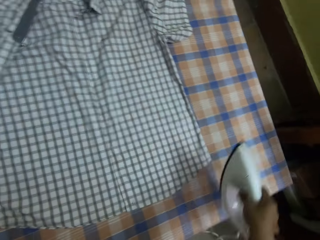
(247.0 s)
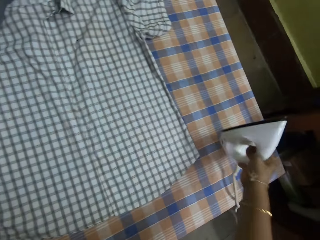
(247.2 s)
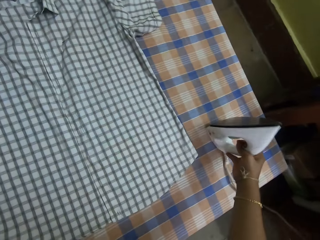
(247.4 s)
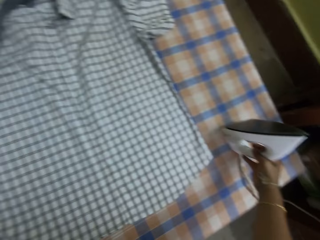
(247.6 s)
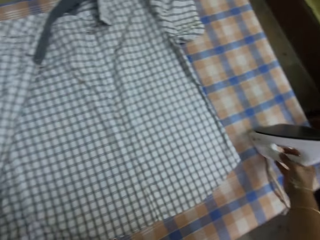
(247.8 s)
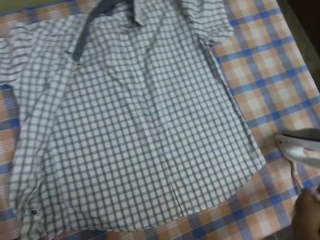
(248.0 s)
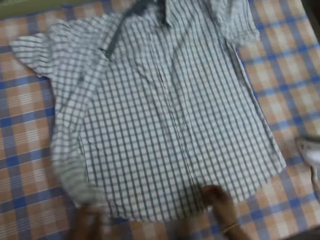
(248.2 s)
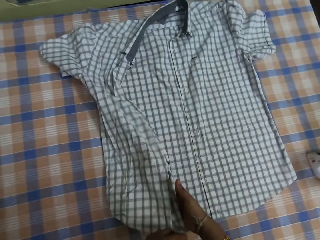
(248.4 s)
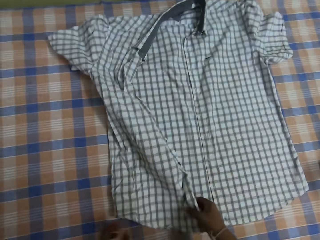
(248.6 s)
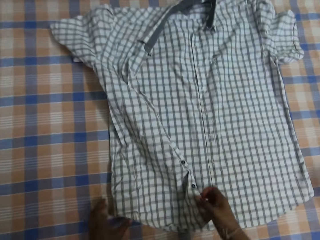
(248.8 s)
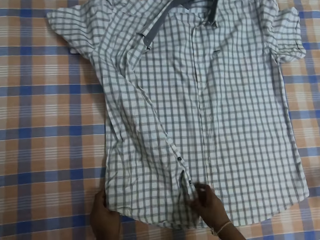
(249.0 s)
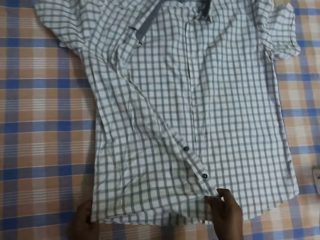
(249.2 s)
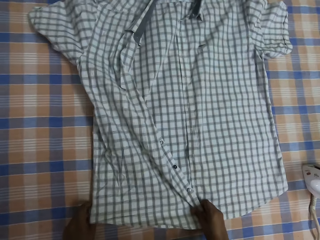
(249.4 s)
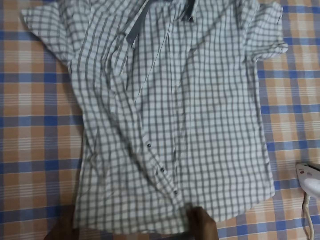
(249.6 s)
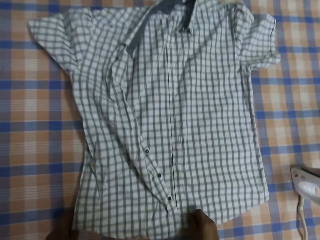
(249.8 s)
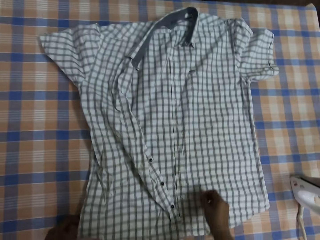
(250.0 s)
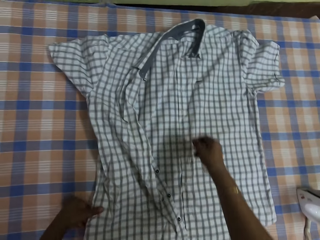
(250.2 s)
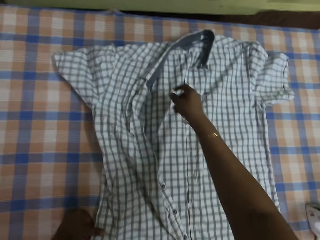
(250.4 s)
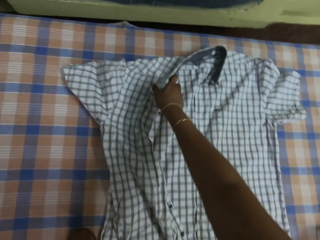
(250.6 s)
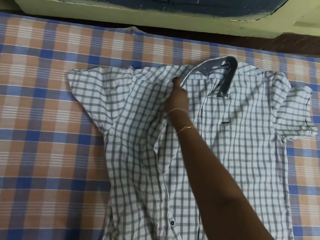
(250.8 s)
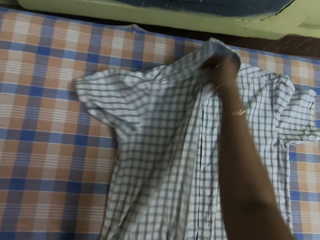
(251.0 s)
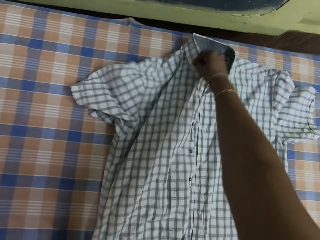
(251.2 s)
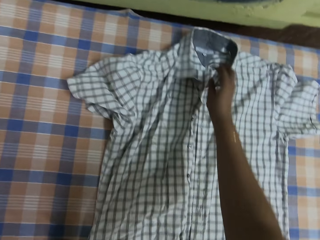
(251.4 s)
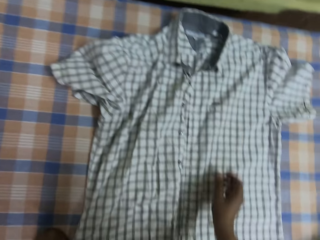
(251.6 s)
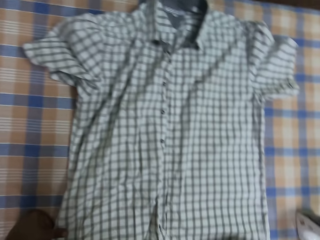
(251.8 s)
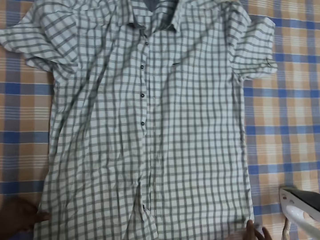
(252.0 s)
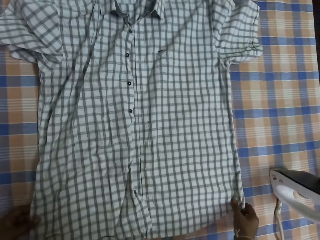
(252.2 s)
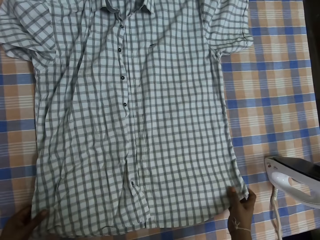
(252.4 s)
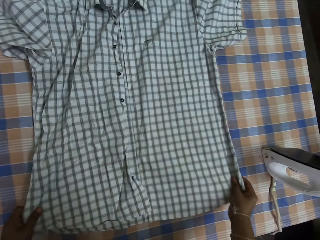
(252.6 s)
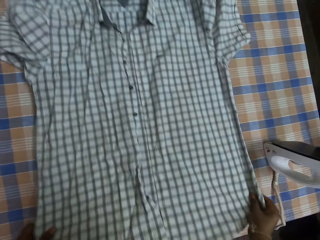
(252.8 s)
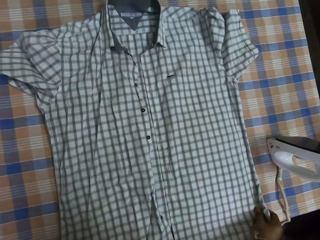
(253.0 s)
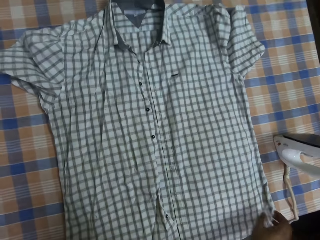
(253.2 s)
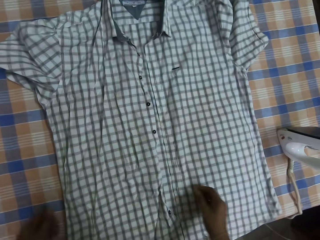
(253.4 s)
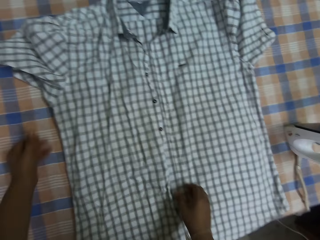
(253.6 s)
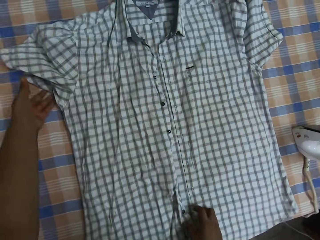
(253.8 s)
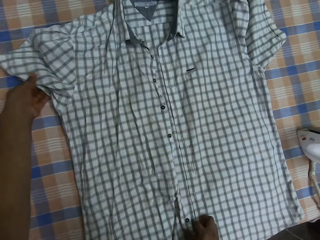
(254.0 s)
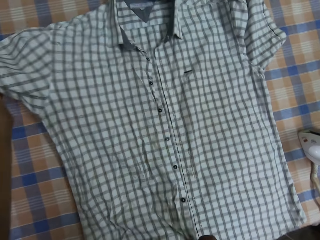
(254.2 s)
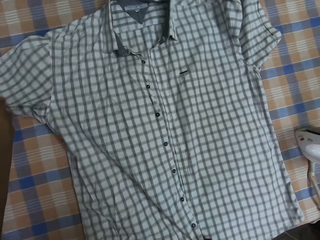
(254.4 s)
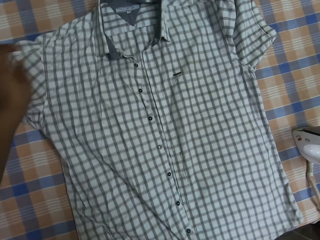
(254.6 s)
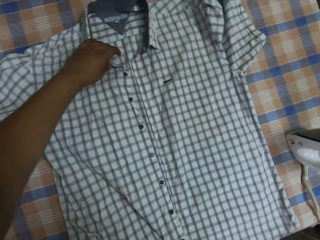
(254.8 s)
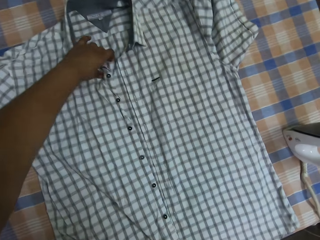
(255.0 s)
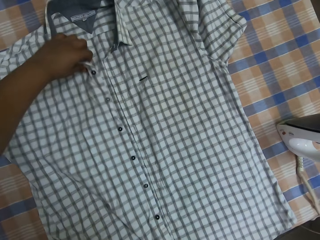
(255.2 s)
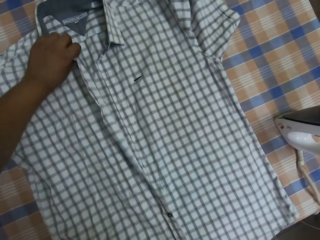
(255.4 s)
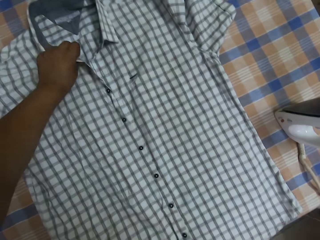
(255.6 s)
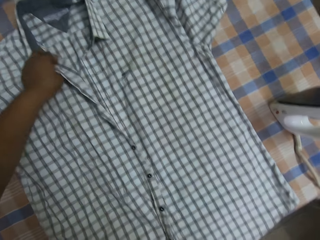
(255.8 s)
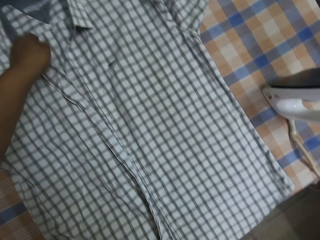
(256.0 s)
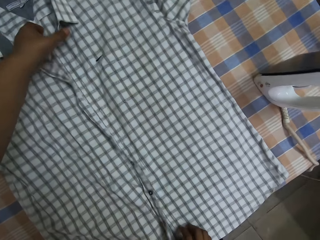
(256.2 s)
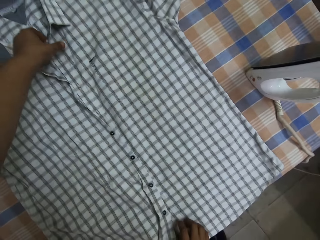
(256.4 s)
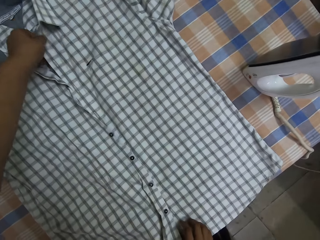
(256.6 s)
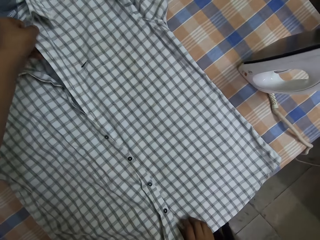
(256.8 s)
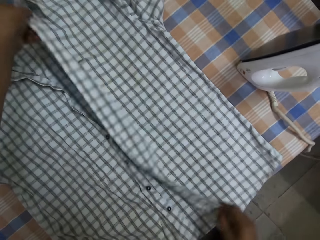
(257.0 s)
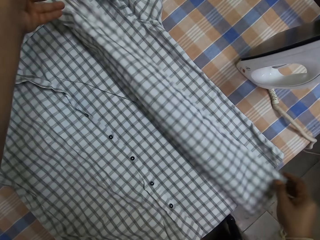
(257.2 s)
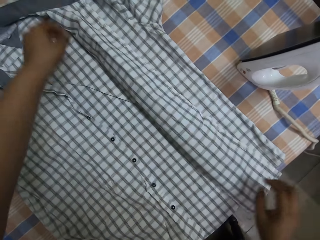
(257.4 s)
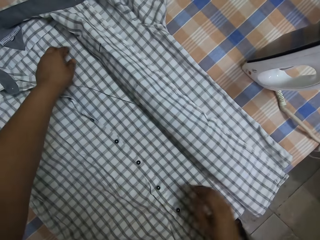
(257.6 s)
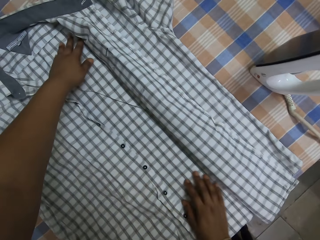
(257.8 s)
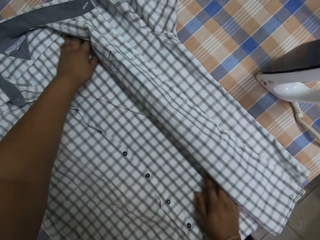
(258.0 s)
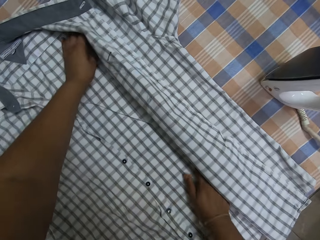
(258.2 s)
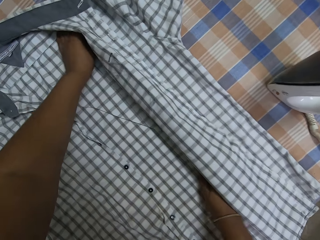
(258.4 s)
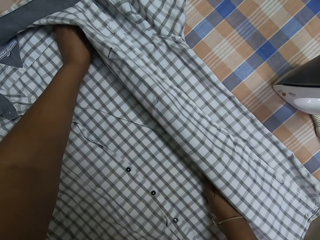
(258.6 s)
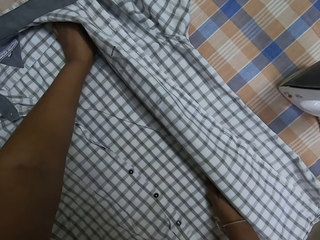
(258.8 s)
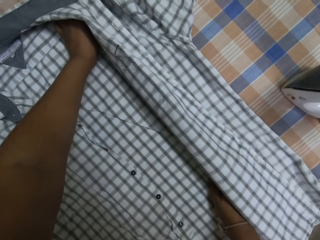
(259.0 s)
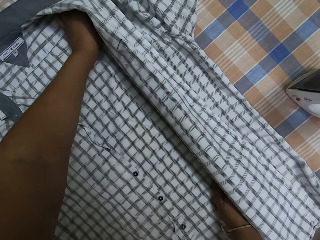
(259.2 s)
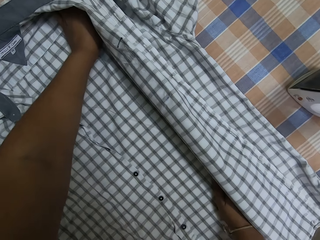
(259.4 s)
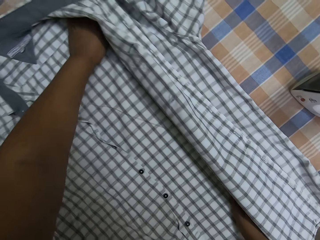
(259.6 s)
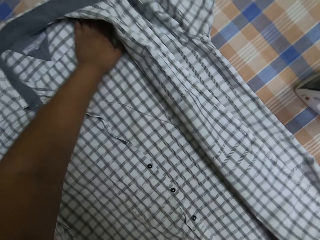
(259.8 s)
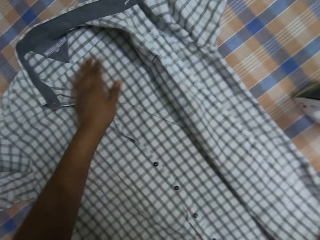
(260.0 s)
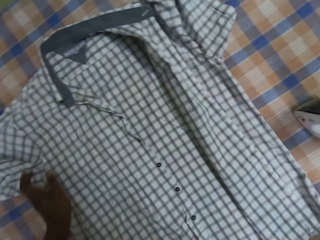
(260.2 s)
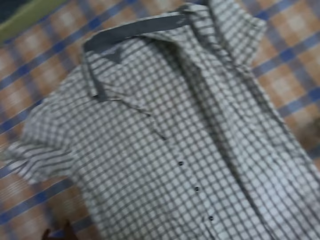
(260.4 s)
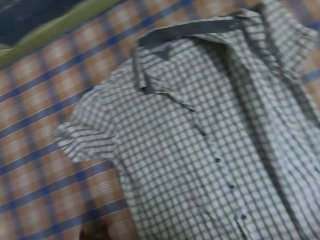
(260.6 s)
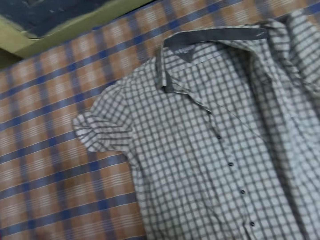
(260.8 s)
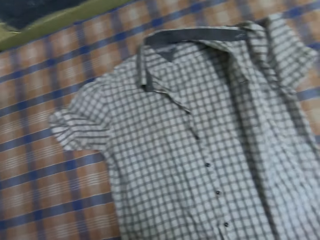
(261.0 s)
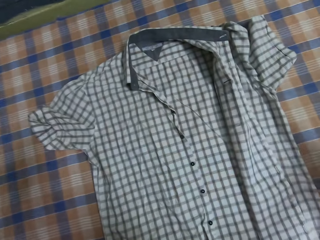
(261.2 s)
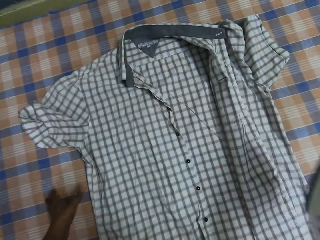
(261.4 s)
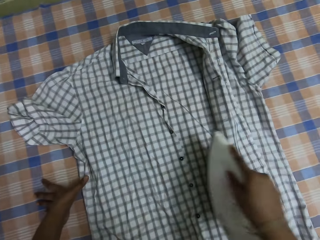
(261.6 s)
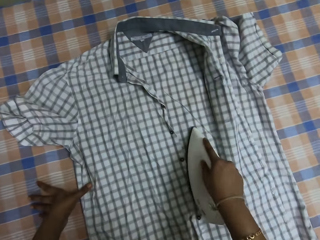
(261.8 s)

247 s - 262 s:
The camera wearer places the pressing iron on the table with her right hand. She adjusts the shirt on the table with her right hand. She passes the shirt on the table from her right hand to her left hand. She adjusts the shirt on the table with both hands. The man converses with the camera wearer.

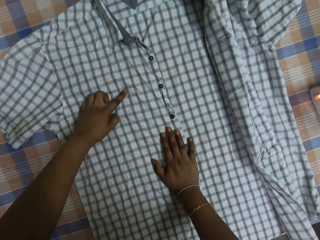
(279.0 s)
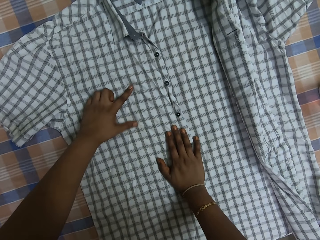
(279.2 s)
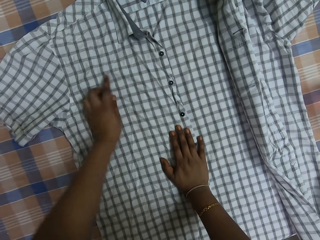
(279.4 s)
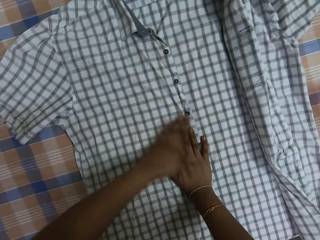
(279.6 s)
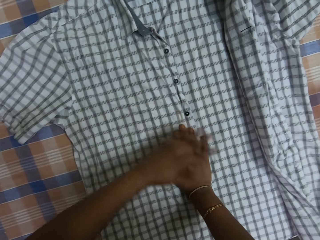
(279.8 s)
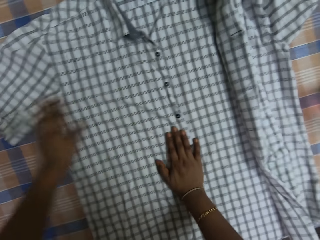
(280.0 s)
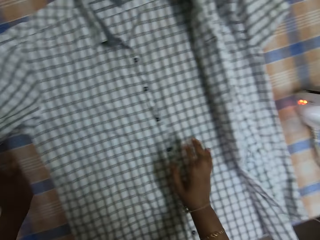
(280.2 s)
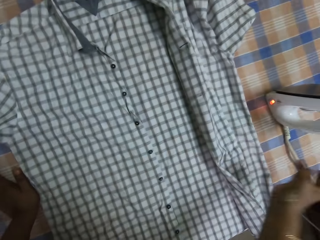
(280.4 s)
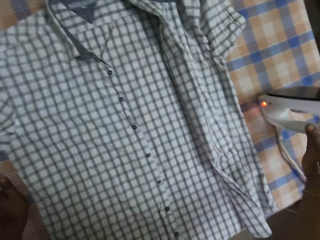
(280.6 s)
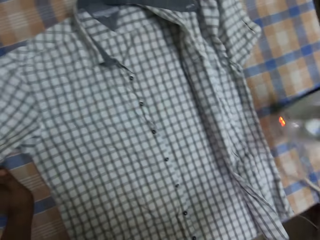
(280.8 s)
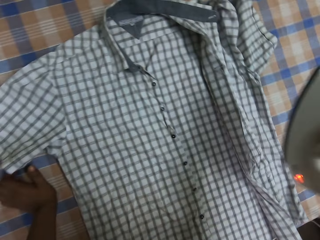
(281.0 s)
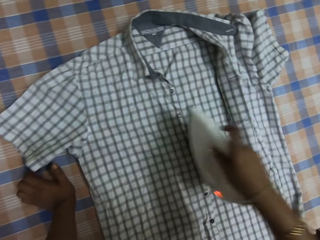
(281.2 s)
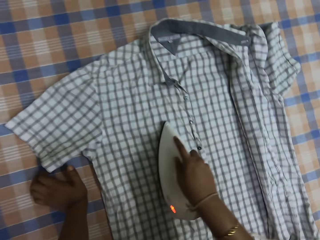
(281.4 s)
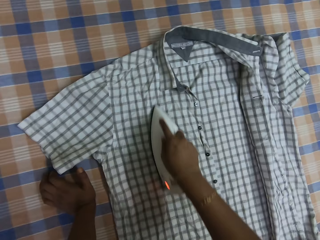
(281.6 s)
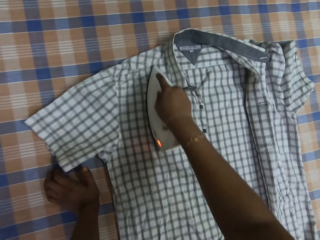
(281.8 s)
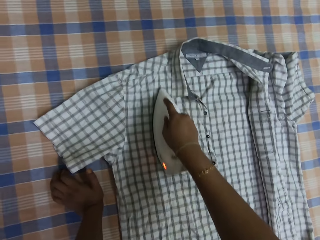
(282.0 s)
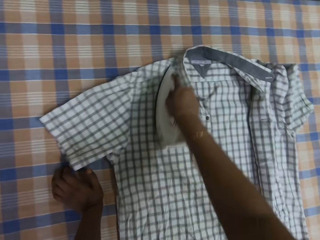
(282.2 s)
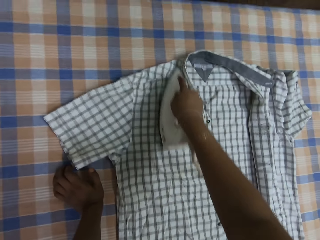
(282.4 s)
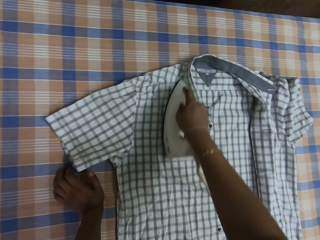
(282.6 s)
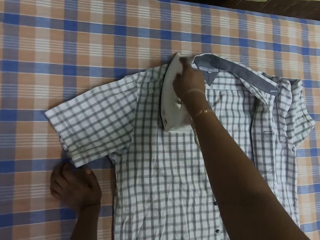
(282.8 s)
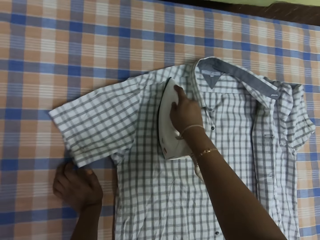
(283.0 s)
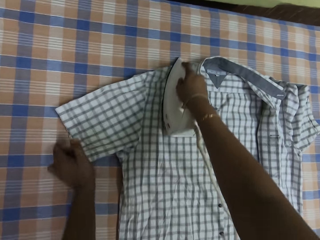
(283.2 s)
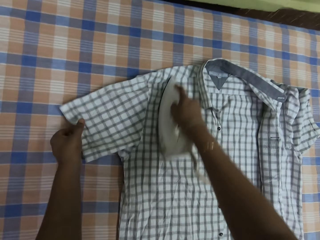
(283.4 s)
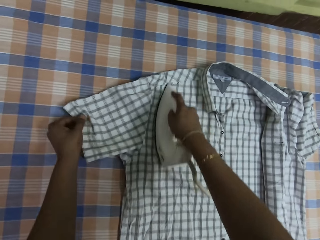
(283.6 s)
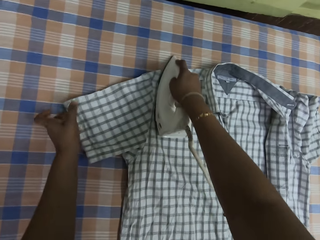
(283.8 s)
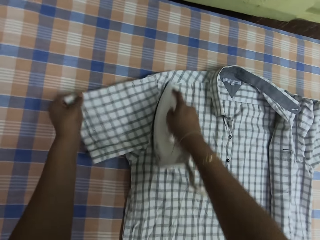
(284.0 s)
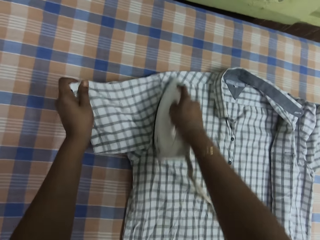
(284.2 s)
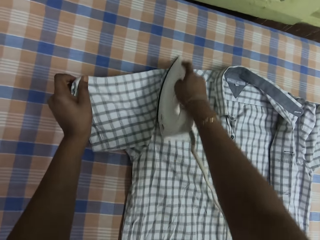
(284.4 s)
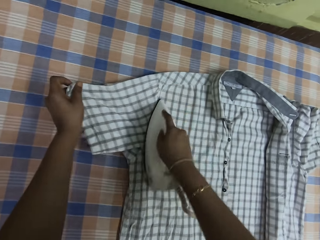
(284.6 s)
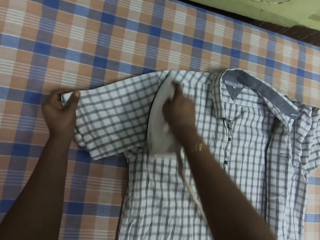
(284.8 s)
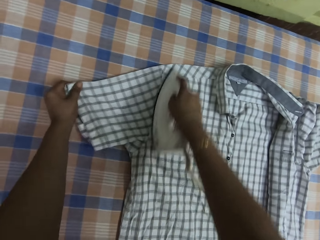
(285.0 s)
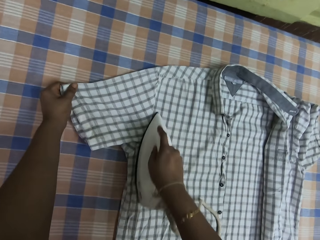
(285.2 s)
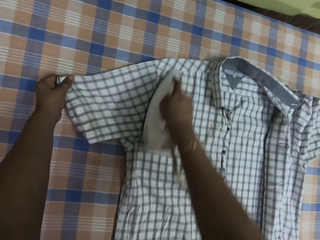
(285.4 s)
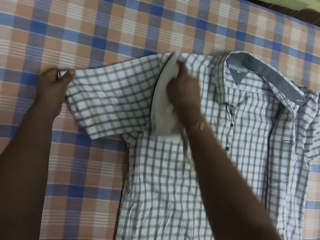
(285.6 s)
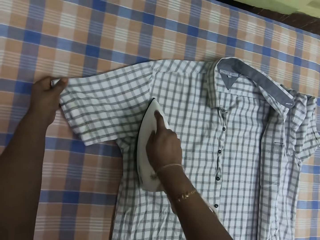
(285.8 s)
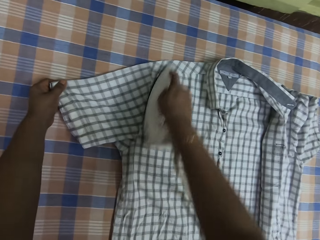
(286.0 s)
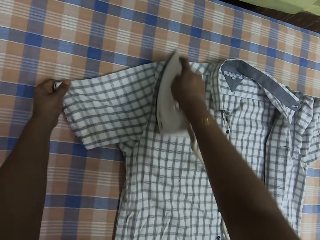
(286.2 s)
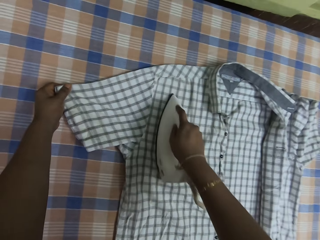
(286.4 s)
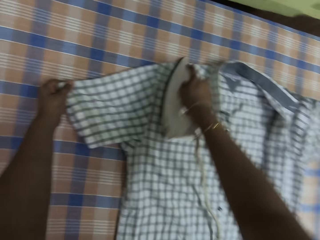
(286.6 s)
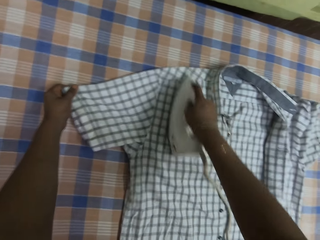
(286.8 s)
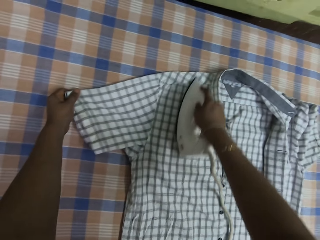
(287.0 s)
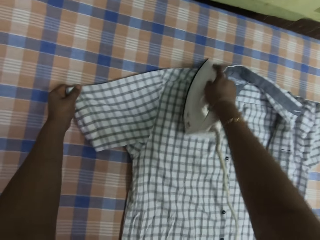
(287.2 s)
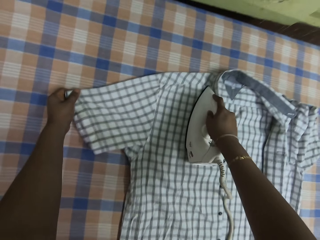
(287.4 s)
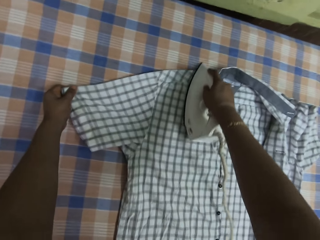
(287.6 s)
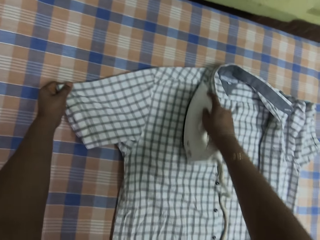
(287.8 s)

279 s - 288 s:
The camera wearer dusts out dirt from the shirt on the table with her left hand. She picks up the pressing iron from the table with her right hand. She irons the shirt on the table with the pressing iron in her right hand. She holds the shirt on the table with her left hand. The man interacts with the camera wearer.
